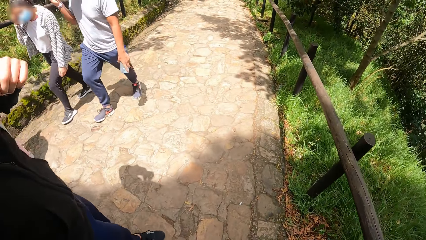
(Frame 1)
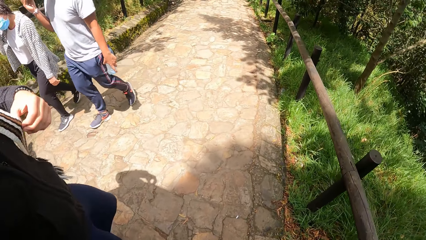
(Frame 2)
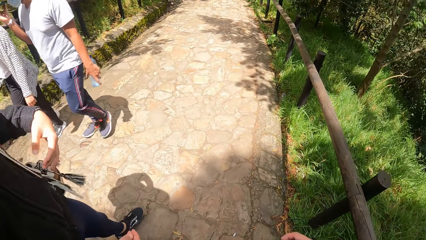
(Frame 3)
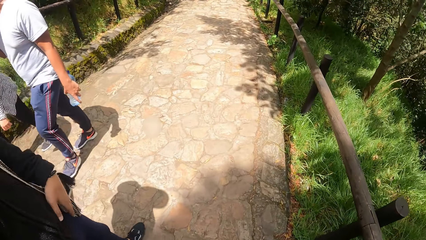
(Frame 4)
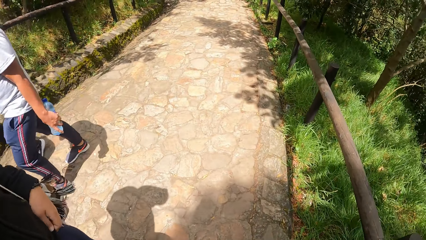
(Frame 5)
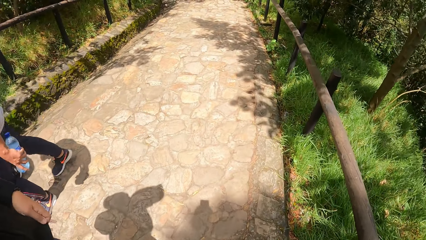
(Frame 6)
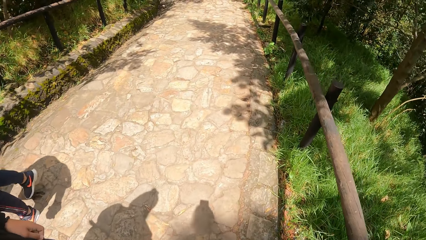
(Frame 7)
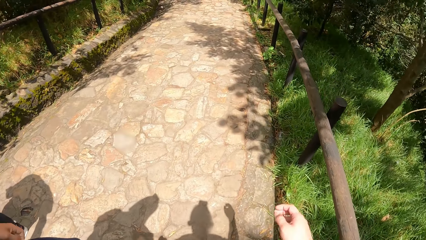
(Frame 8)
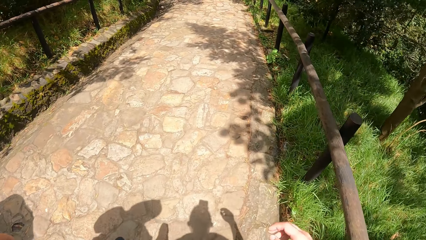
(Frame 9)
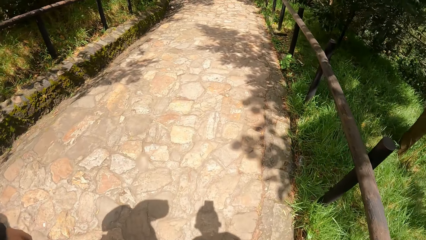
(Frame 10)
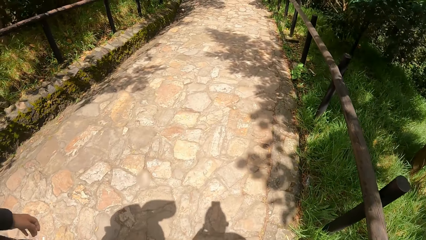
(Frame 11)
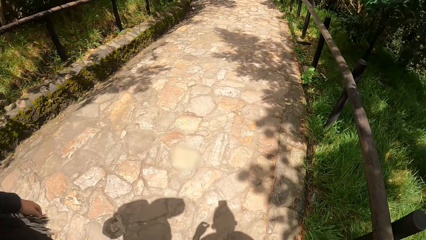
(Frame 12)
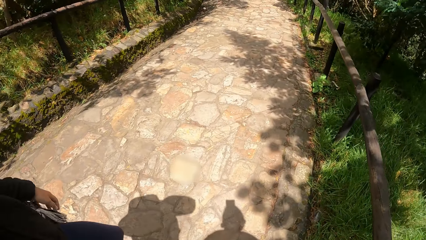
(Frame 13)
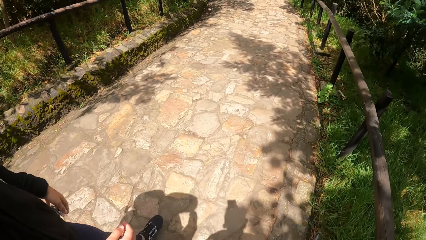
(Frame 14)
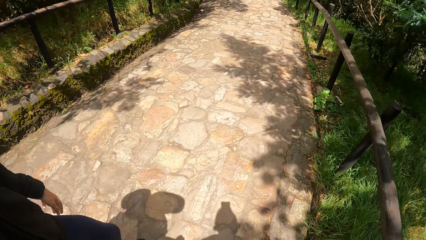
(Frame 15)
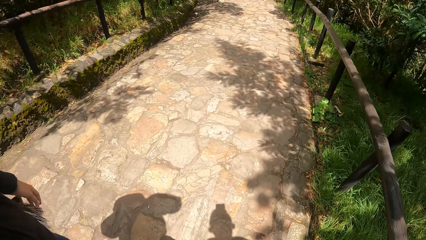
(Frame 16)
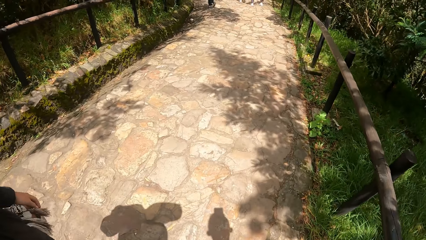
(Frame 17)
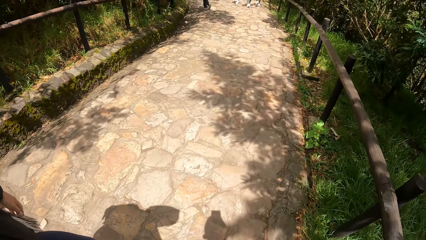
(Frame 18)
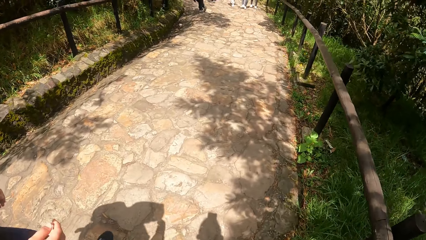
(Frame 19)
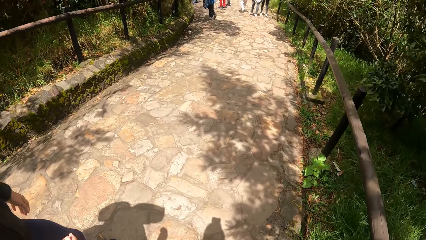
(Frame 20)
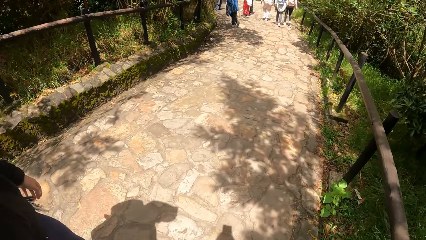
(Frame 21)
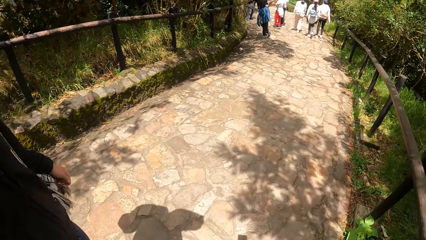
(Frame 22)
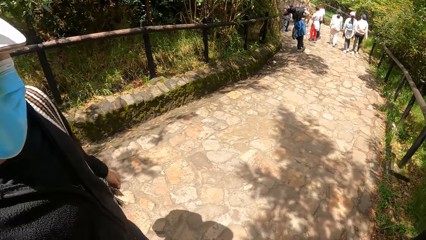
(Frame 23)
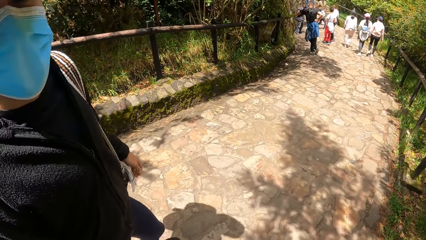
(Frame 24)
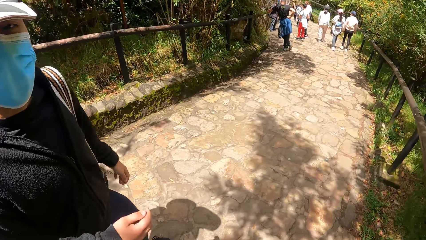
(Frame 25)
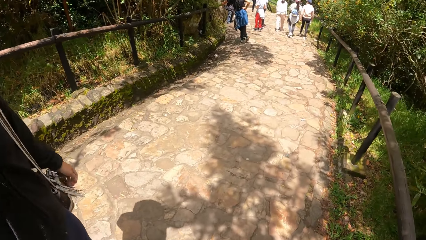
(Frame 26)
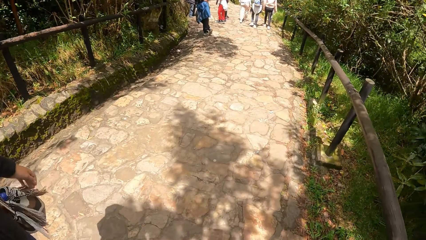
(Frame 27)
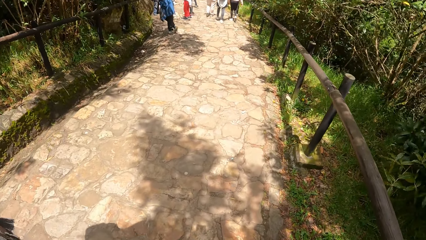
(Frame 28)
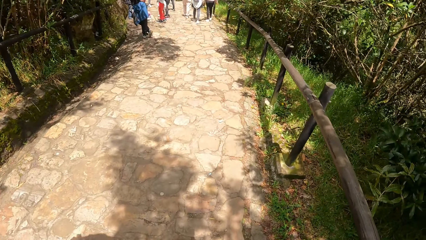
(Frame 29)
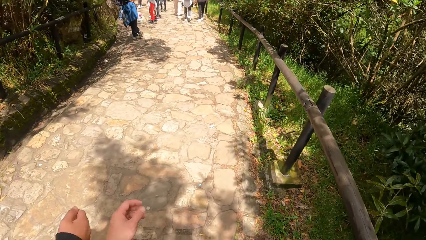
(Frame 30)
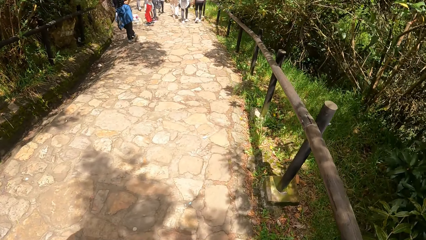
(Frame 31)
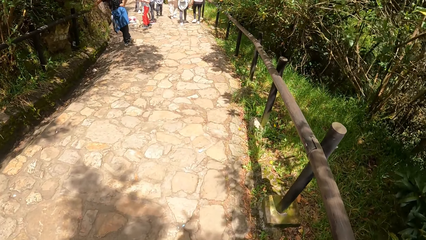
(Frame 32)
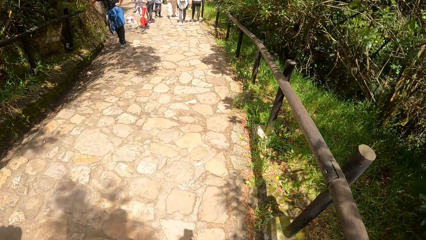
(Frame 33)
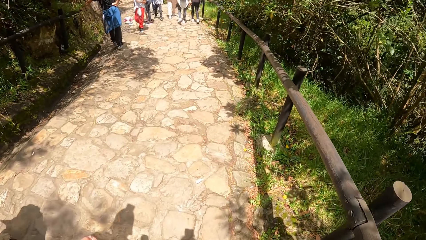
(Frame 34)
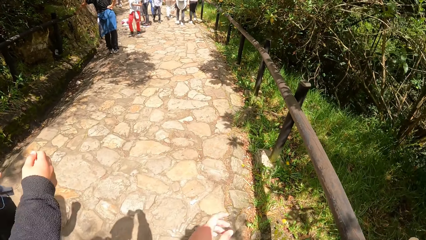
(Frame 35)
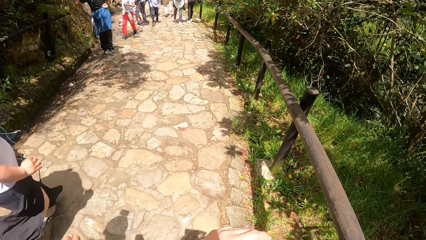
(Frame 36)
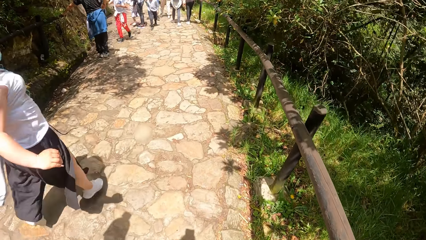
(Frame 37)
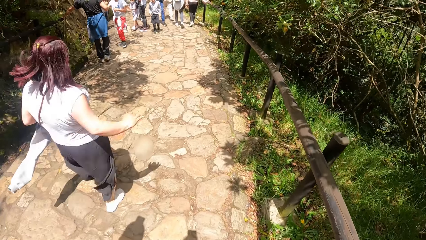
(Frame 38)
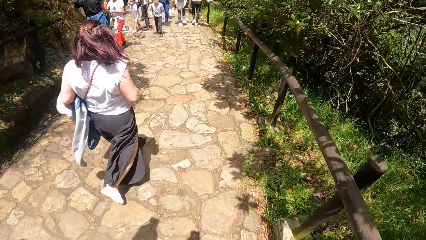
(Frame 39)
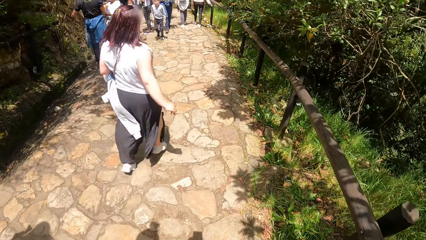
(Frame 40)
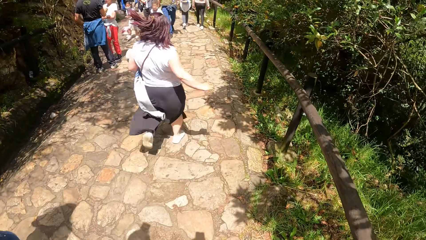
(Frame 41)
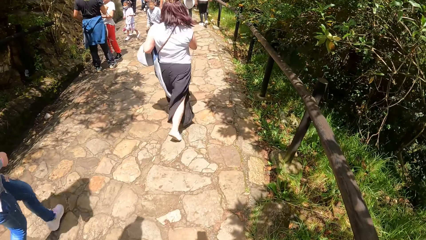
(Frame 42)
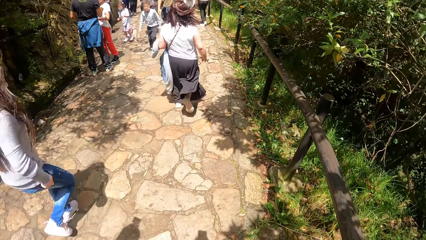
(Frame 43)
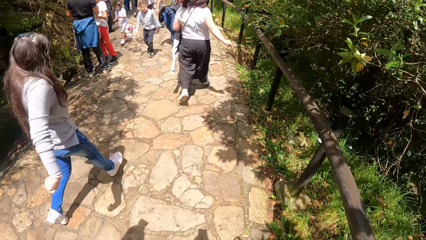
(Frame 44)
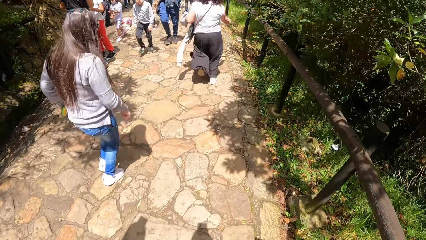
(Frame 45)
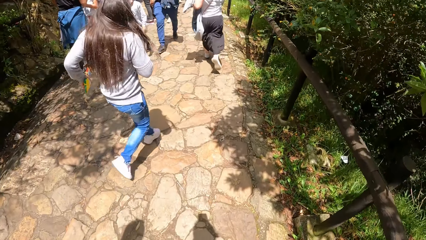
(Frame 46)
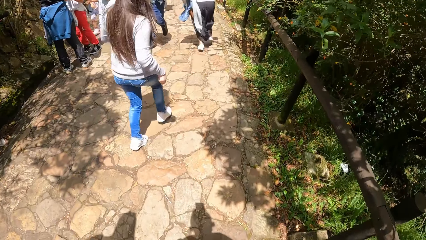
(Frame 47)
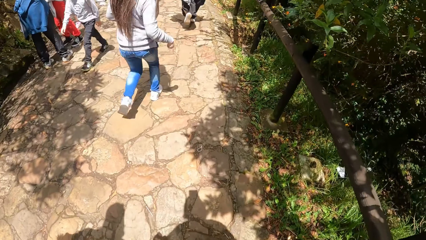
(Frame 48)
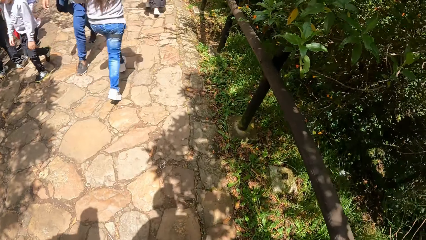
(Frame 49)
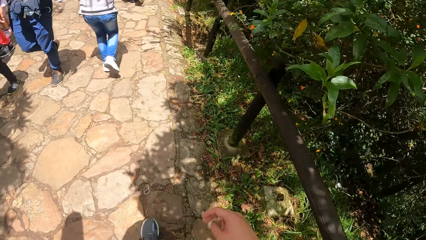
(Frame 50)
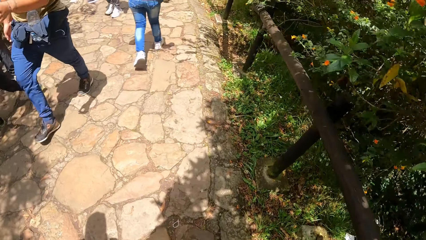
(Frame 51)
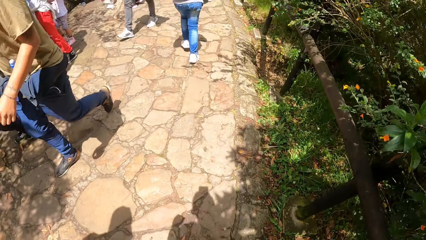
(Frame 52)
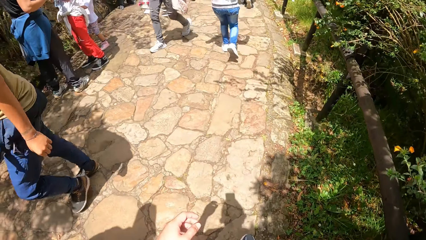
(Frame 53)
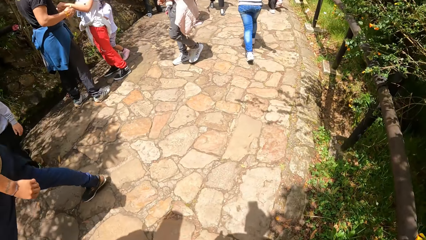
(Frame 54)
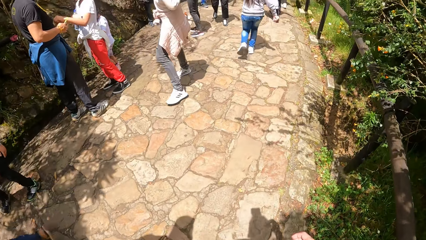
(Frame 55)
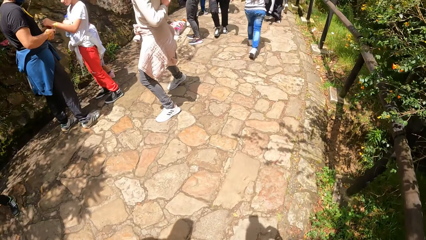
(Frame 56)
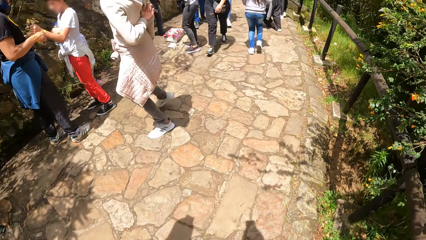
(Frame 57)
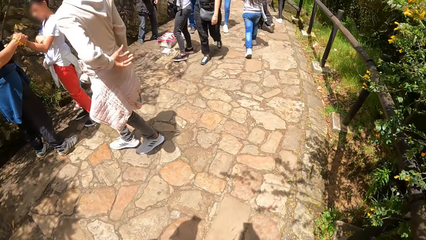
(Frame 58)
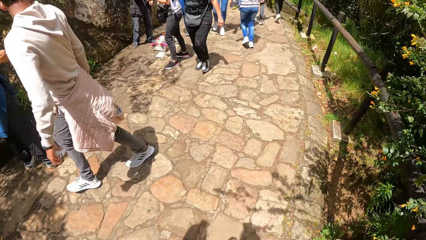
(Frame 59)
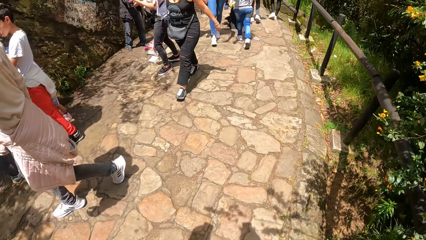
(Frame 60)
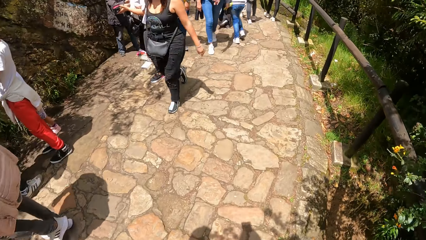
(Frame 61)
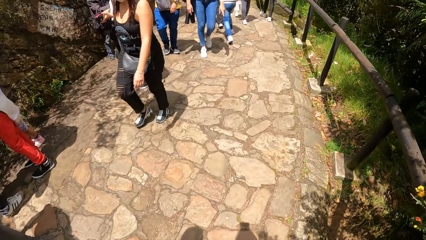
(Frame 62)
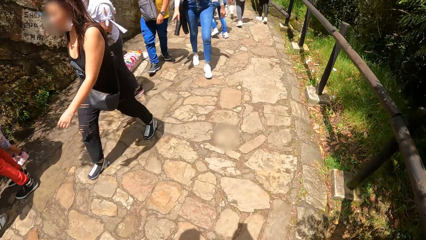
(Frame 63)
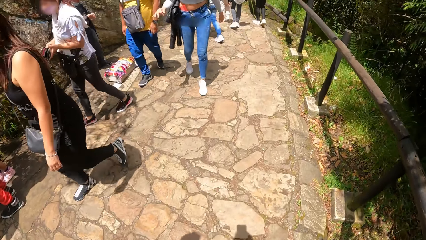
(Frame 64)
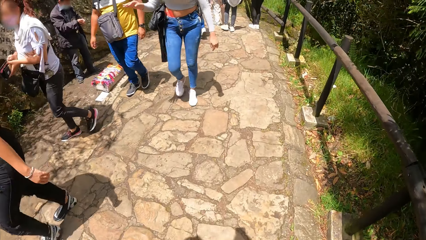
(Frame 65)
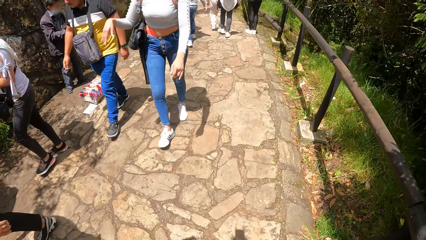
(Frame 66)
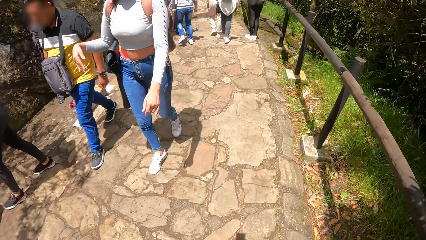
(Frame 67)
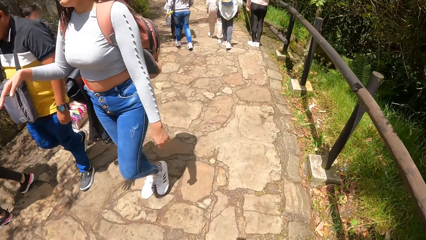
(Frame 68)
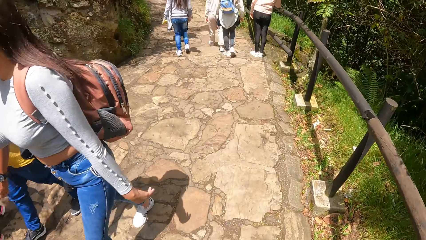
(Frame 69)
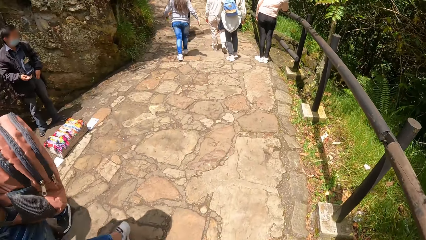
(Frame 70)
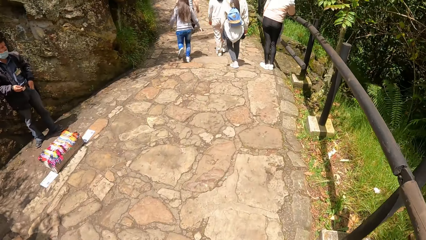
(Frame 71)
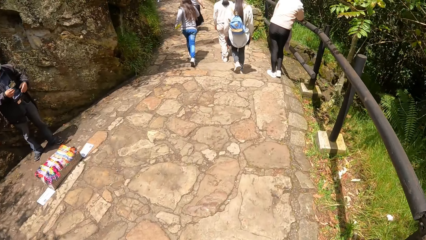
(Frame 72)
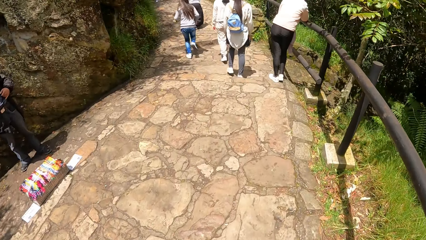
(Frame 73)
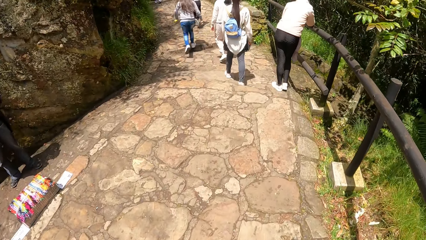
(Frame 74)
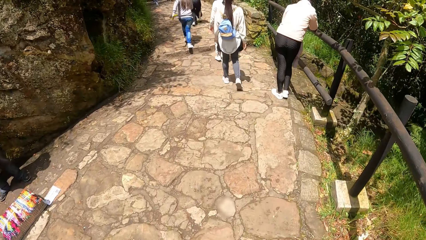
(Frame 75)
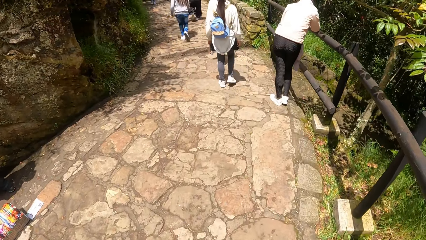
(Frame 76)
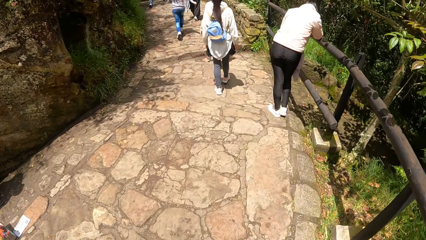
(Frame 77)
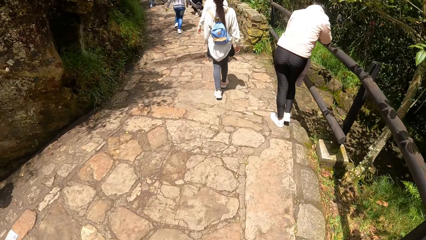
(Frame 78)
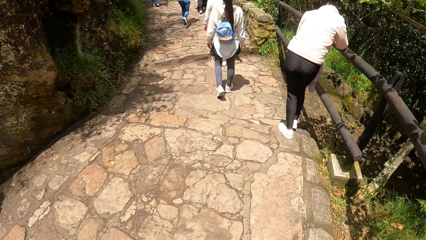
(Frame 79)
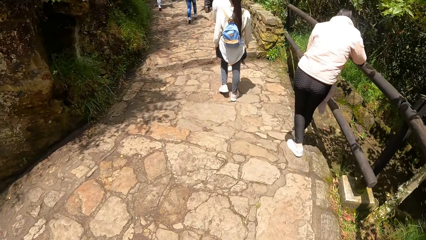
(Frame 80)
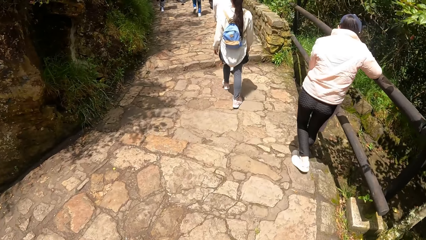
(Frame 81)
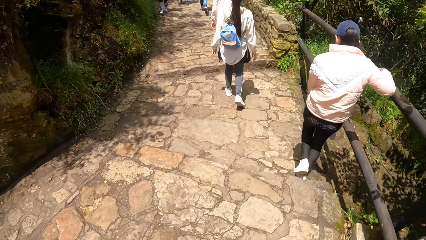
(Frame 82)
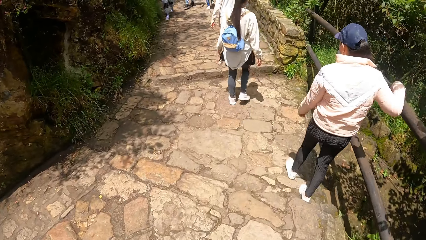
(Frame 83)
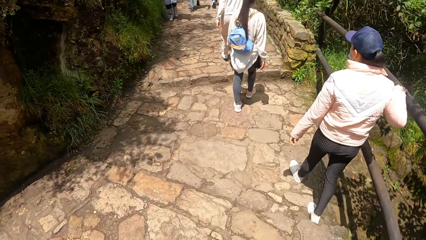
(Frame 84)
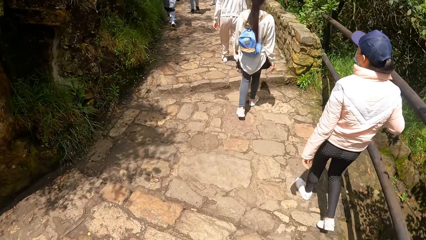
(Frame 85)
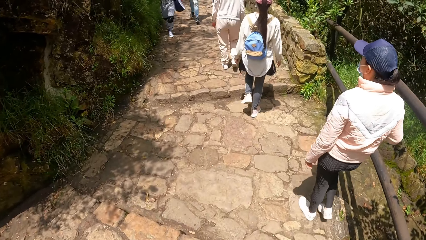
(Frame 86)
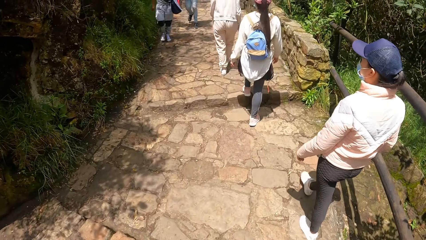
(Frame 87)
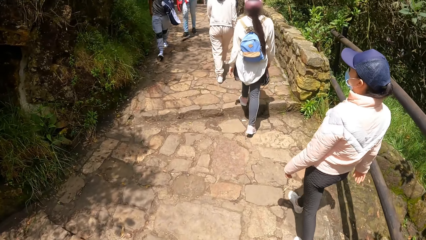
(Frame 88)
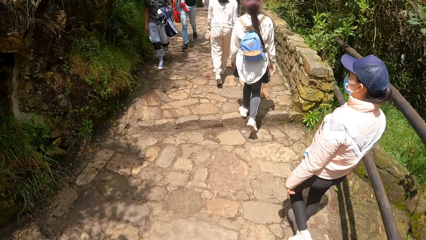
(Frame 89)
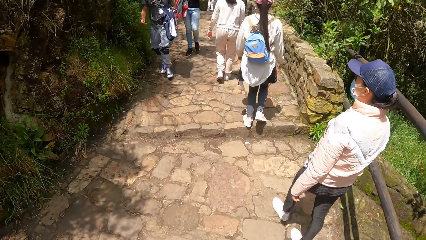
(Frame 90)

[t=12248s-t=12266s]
A man adjusts a bag on the shoulder. The man moves around. The man moves around again.
